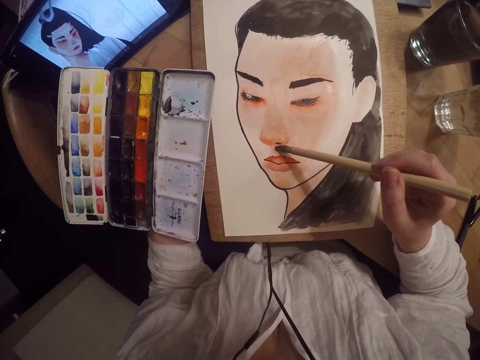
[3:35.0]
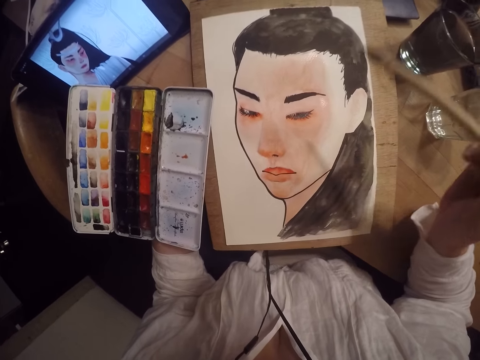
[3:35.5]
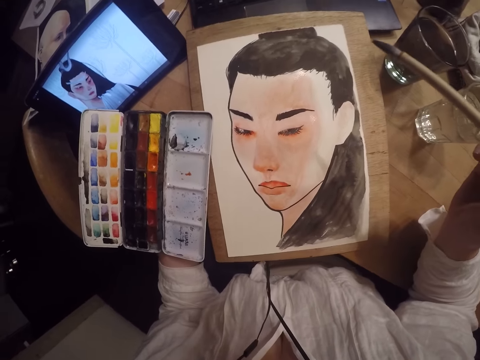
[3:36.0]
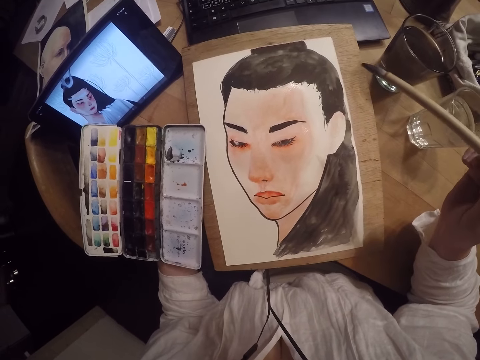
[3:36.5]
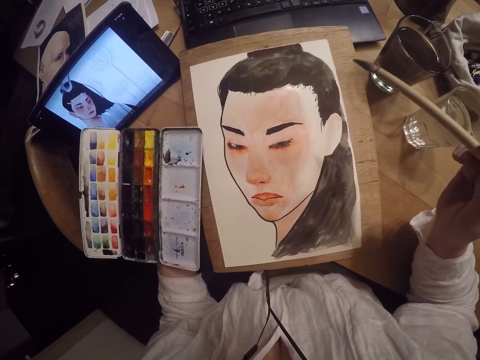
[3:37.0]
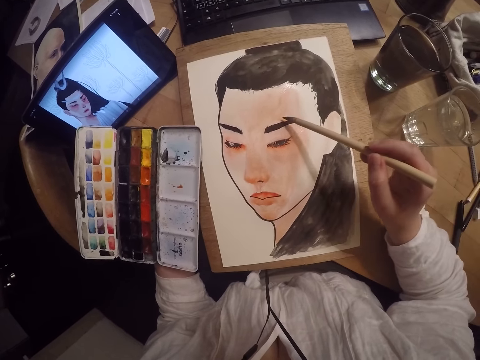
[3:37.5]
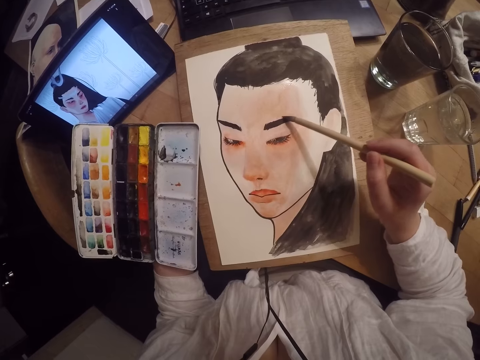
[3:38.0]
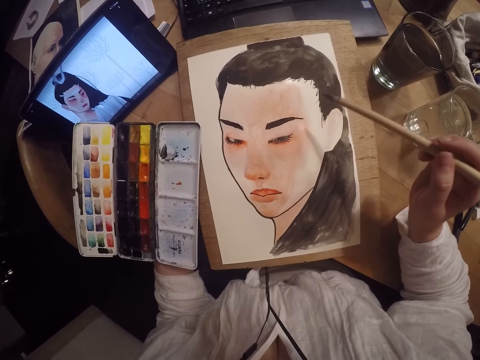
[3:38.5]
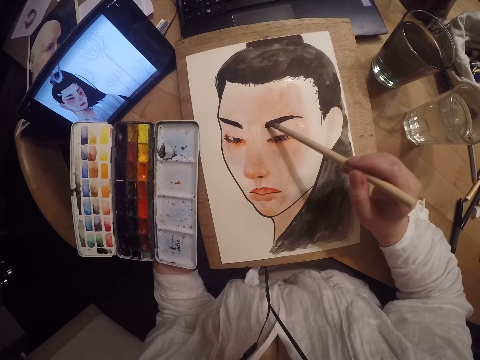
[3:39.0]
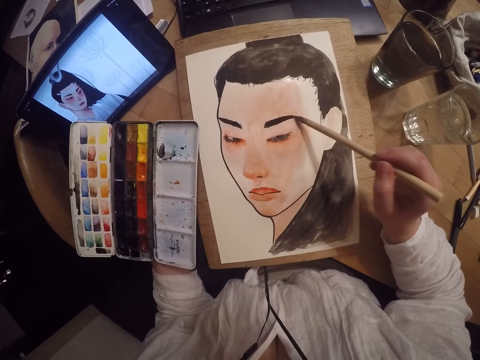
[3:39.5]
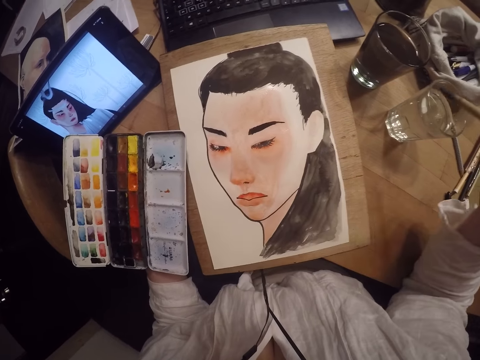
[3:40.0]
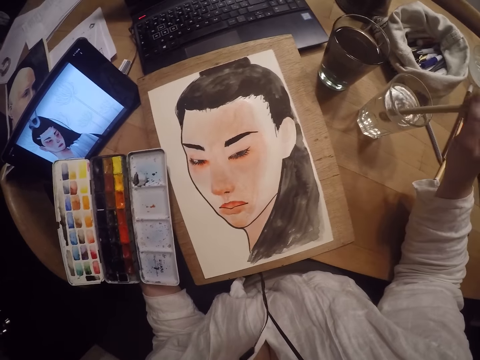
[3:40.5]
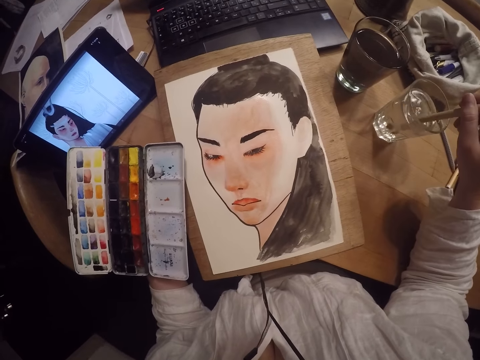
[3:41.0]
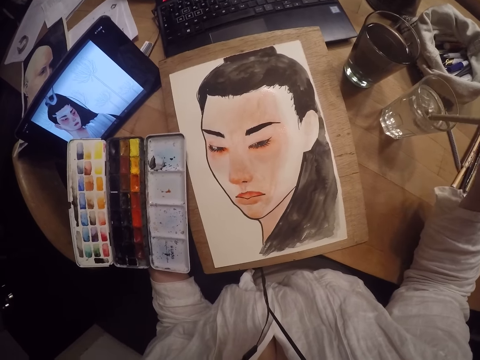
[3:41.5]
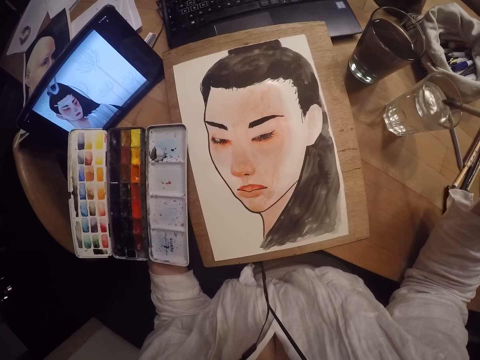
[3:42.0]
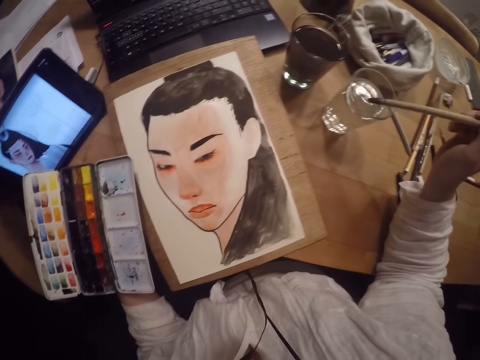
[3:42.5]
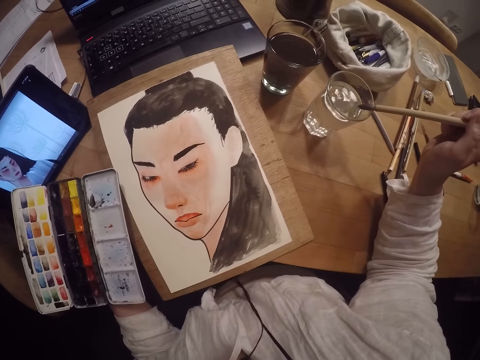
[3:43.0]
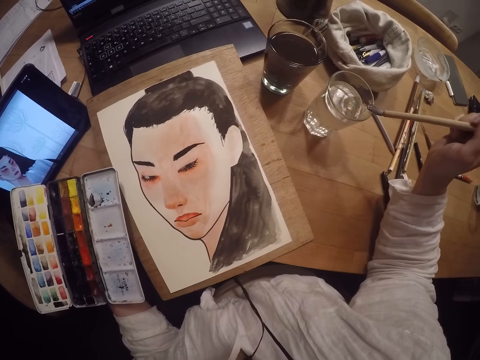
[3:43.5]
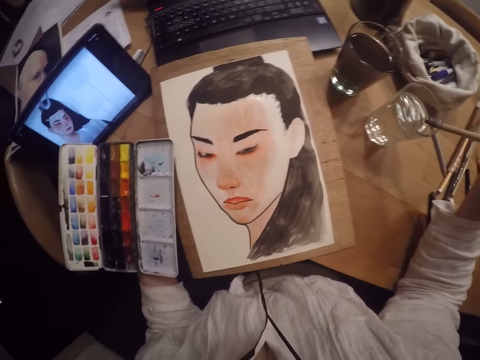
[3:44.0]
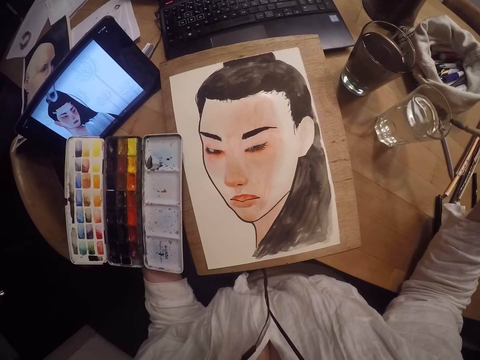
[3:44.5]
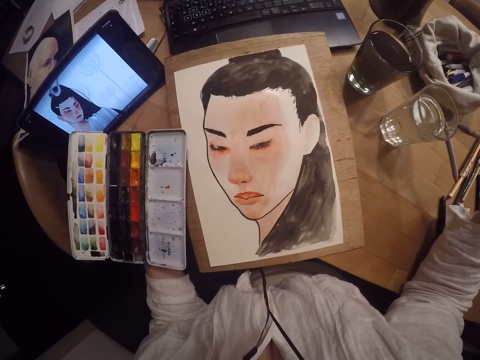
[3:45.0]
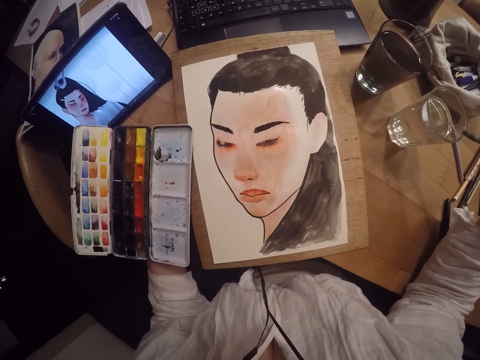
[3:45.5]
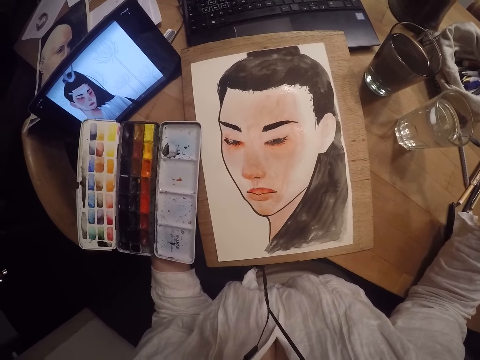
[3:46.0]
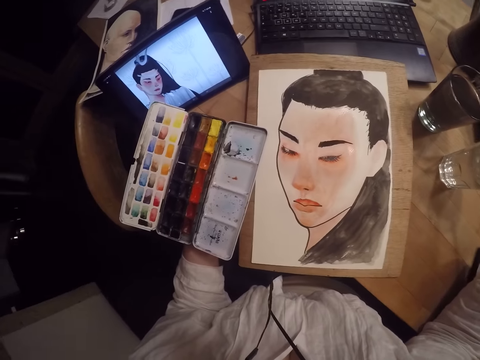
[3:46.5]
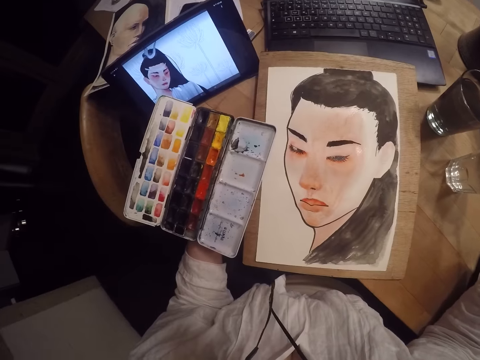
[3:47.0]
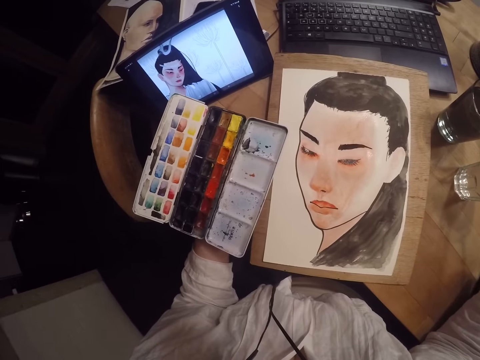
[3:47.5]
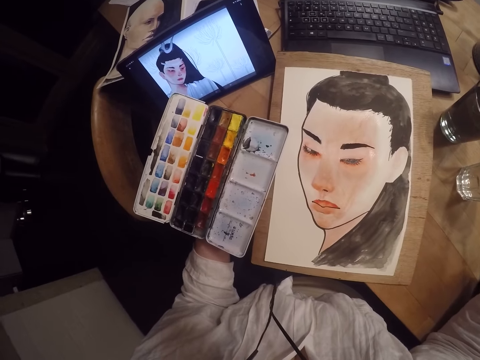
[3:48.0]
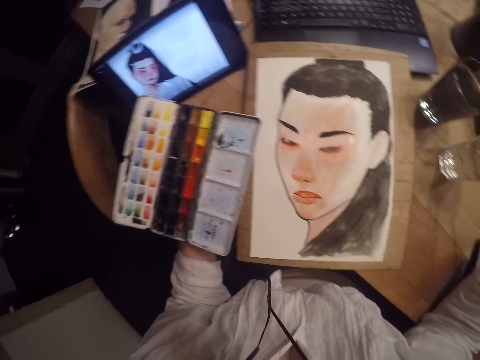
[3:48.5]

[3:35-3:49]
The camera wearer looks at the painting. They paint the picture. They dip the paint brush in the glass cup with water. They stir the art brush in the glass. They scrape excess water from the brush off the edge of the glass cup. They look at the painting.

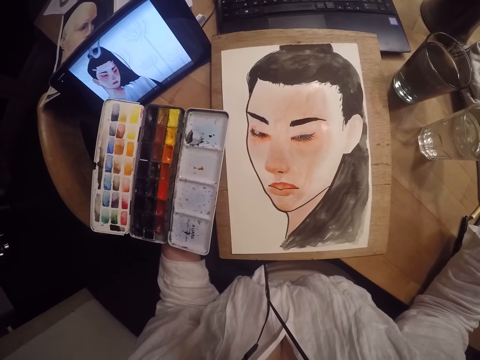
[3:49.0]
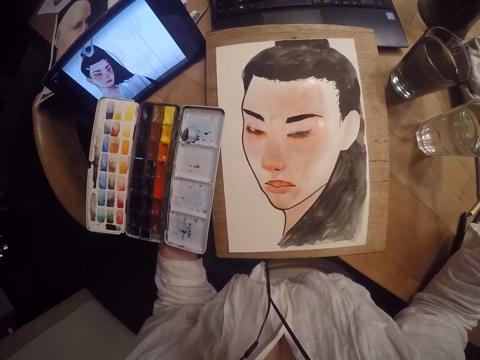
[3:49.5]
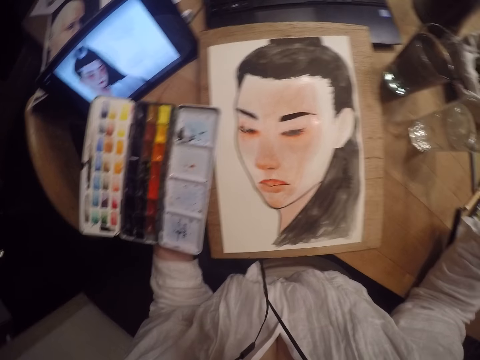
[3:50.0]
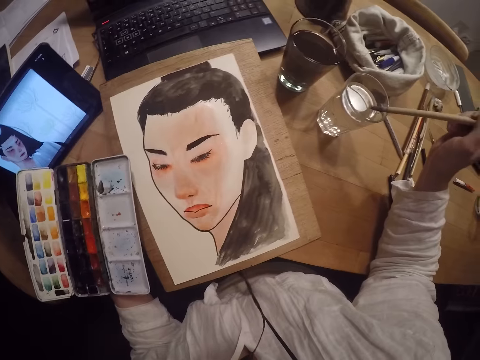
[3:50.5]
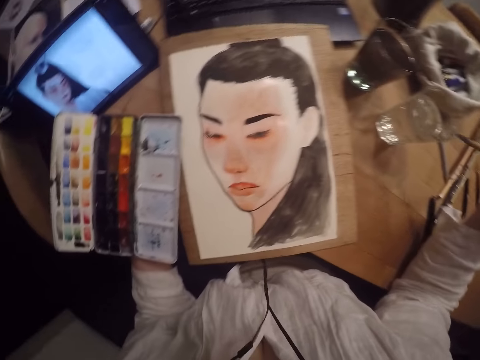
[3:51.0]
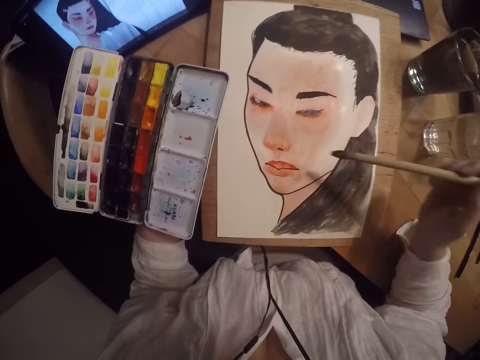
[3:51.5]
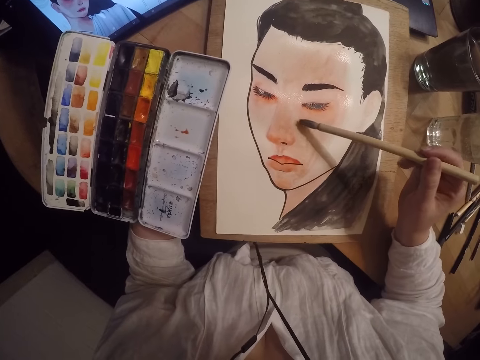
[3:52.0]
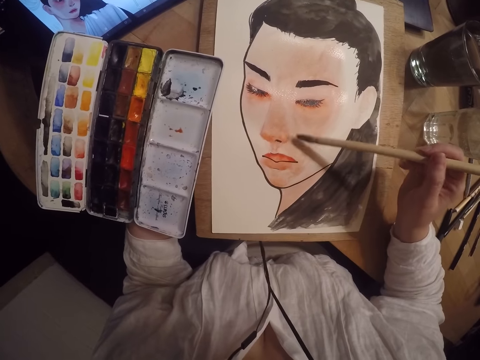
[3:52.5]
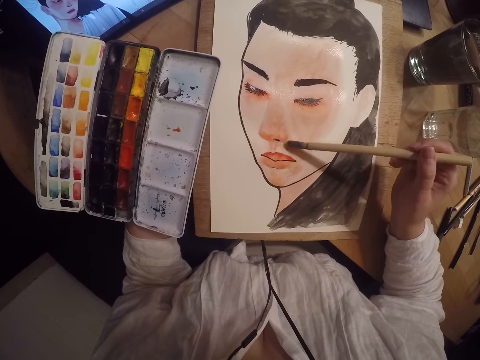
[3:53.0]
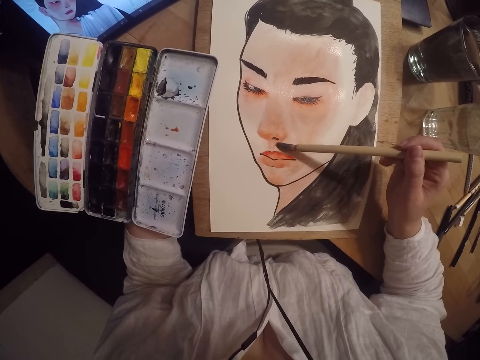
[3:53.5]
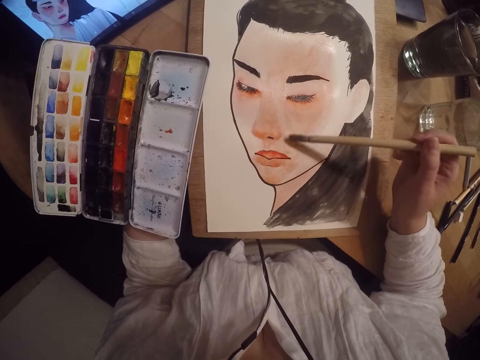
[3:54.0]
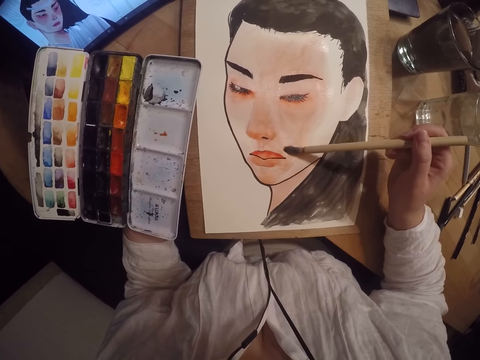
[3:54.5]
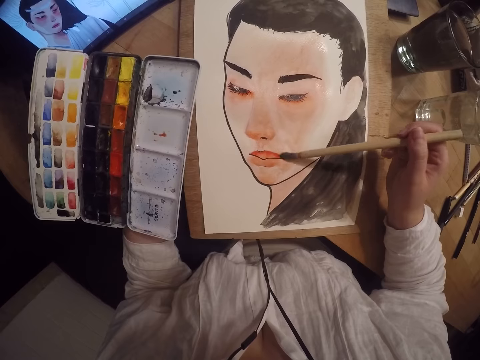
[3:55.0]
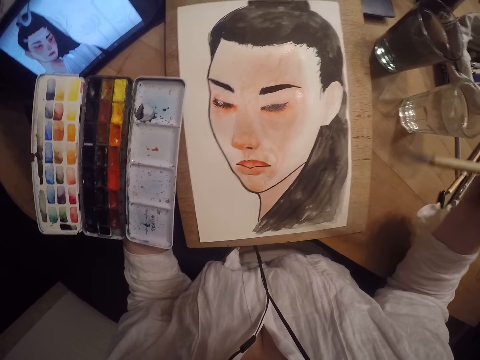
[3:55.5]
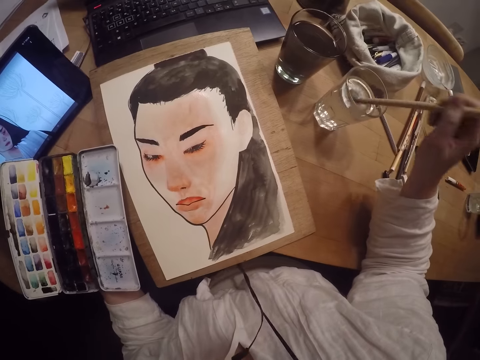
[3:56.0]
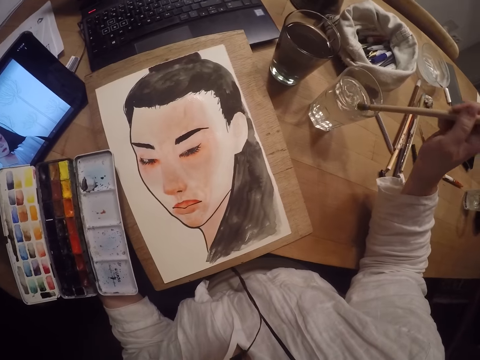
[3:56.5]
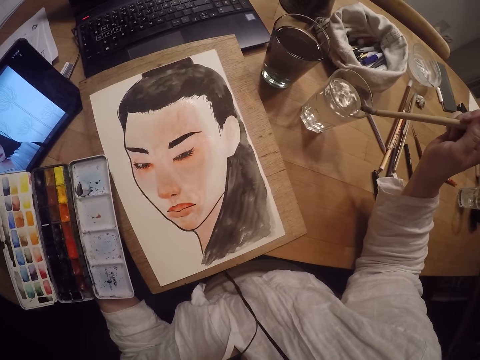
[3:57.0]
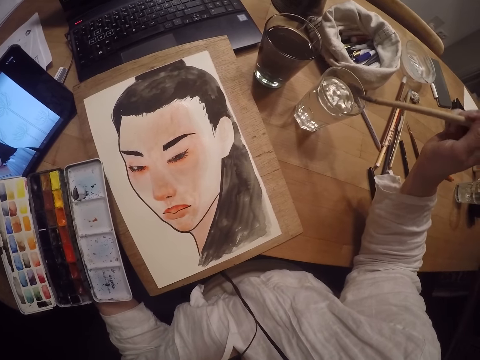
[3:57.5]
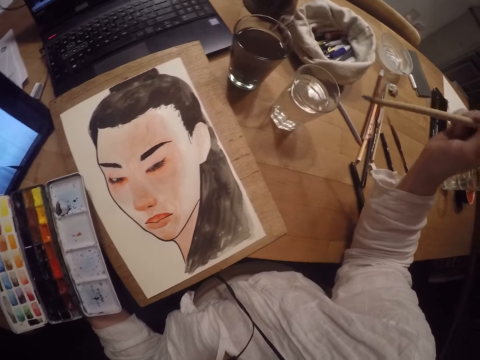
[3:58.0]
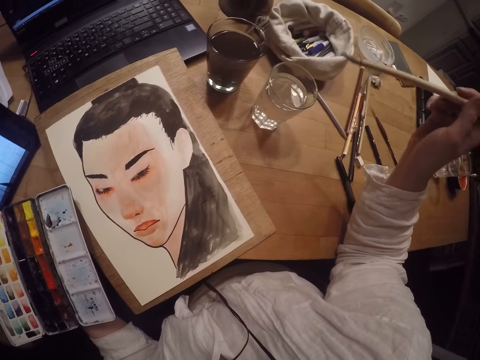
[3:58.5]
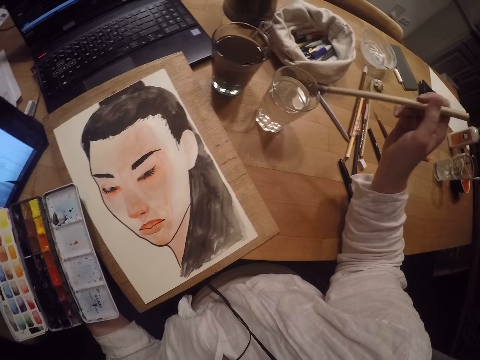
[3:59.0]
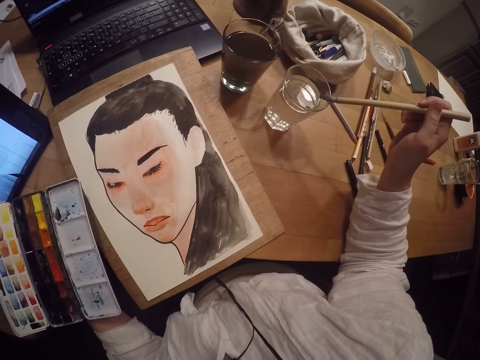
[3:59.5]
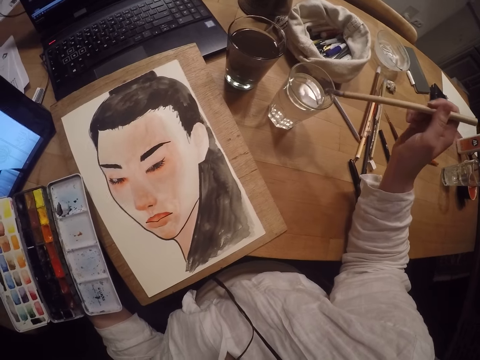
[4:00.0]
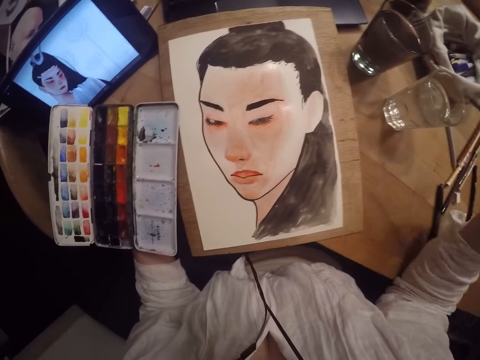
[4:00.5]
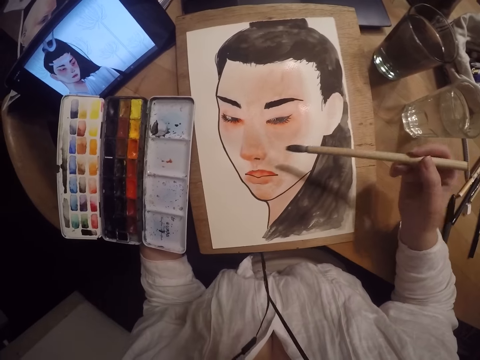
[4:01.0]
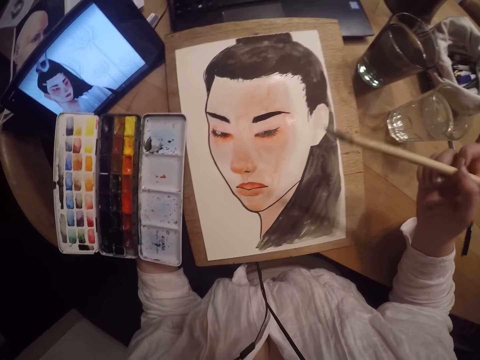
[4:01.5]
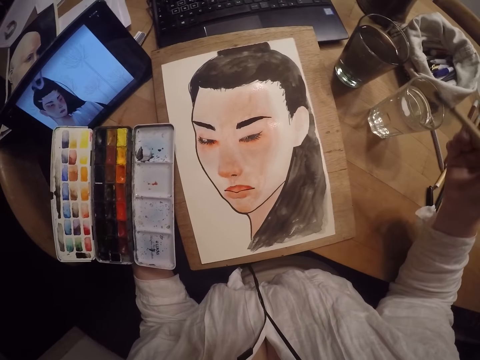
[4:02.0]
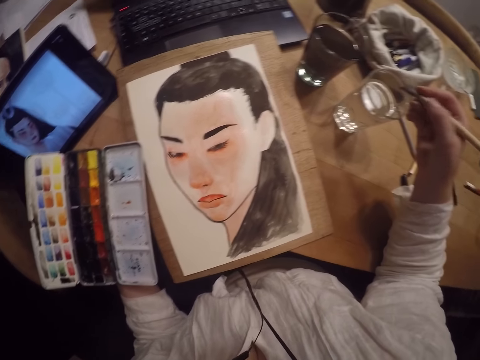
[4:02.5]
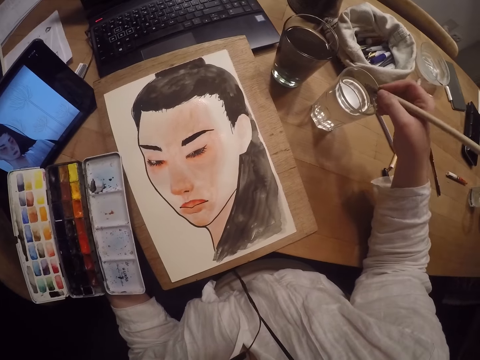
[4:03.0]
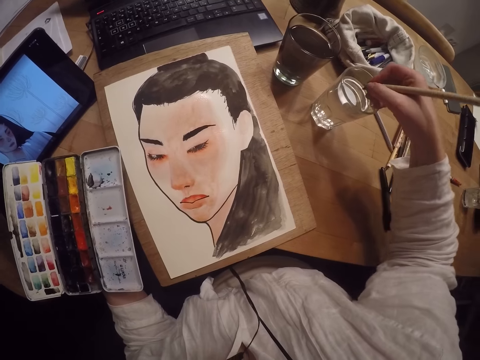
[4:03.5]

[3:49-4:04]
The camera wearer wipes an art brush with the glass edge. They paint the drawing. They dip the paint brush in the glass cup with water. They stir the art brush in the glass. They scrape excess water from the brush off the edge of the glass cup. They adjust the art brush. They squeeze the brush on top of the glass cup.
